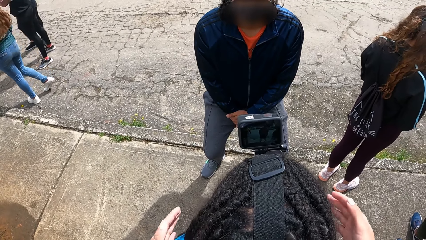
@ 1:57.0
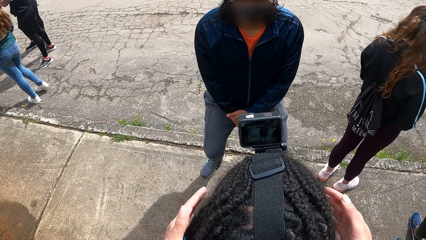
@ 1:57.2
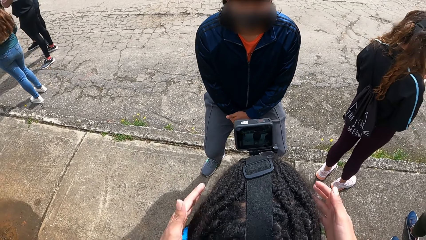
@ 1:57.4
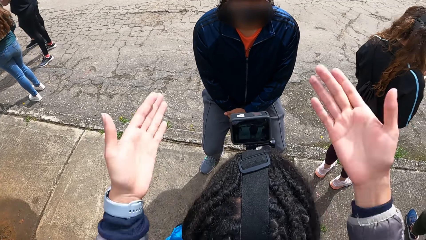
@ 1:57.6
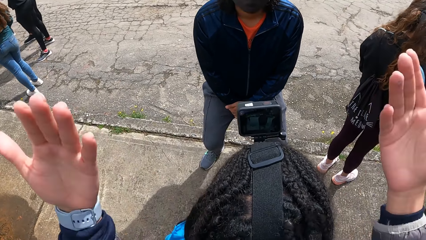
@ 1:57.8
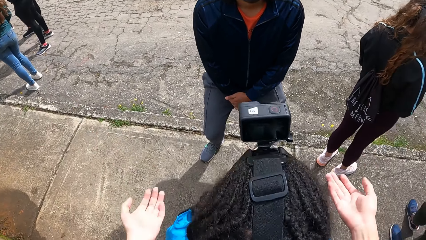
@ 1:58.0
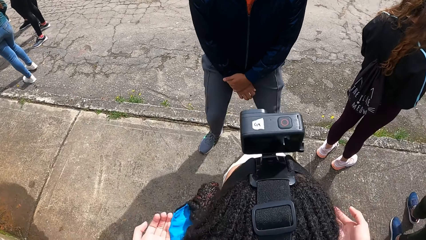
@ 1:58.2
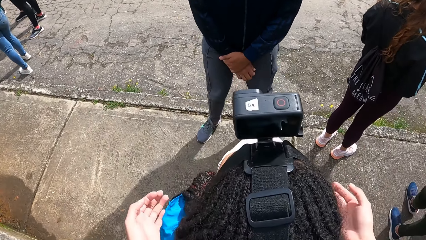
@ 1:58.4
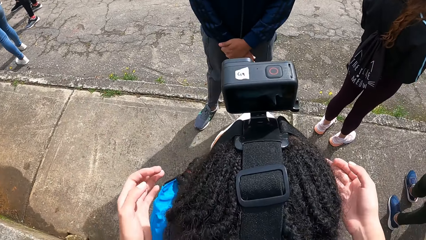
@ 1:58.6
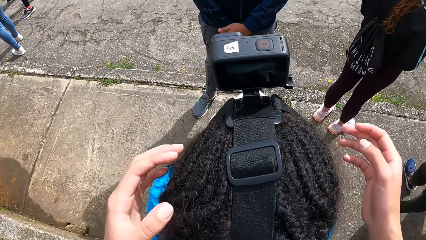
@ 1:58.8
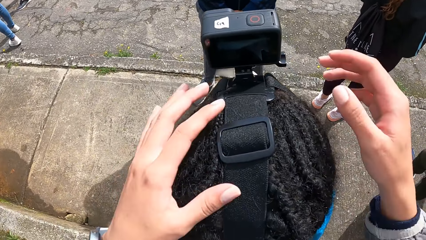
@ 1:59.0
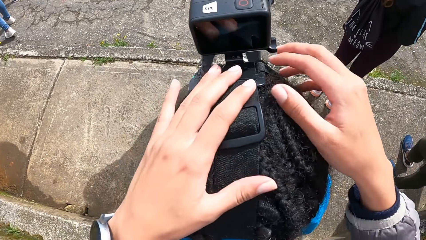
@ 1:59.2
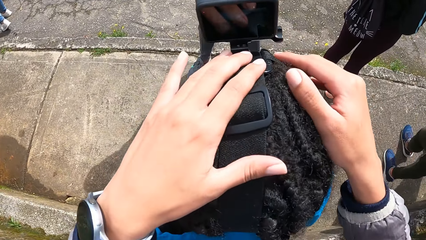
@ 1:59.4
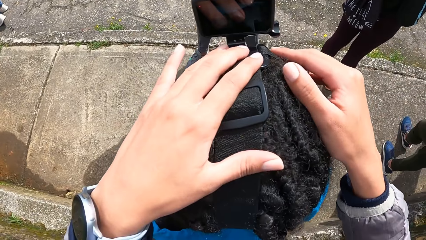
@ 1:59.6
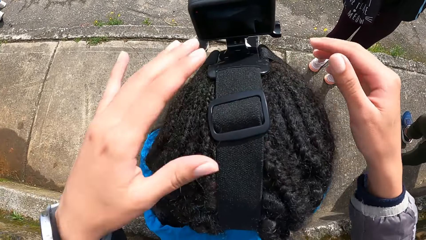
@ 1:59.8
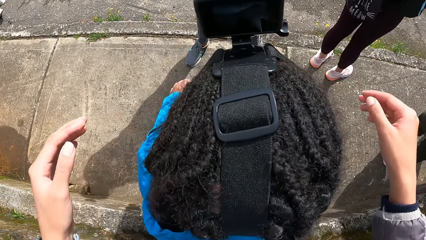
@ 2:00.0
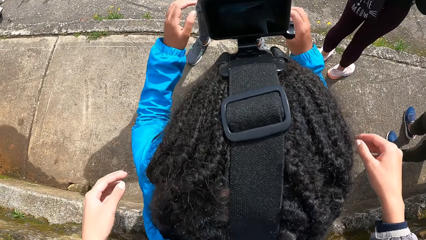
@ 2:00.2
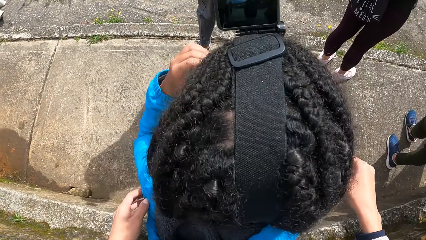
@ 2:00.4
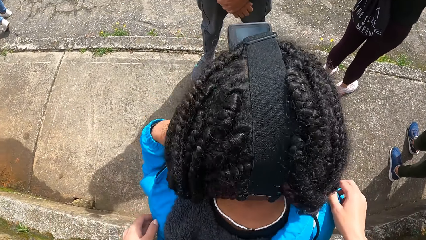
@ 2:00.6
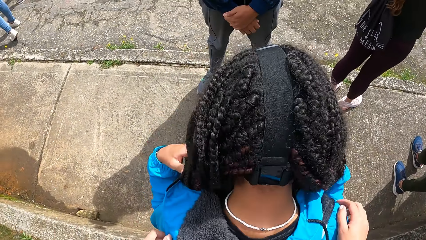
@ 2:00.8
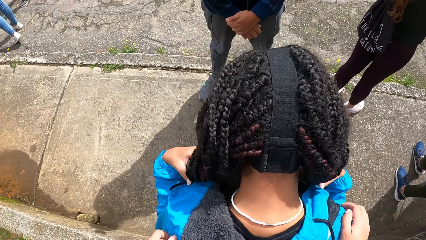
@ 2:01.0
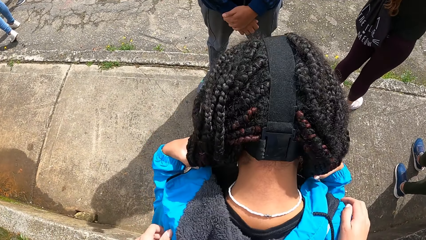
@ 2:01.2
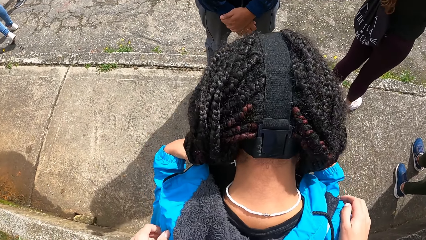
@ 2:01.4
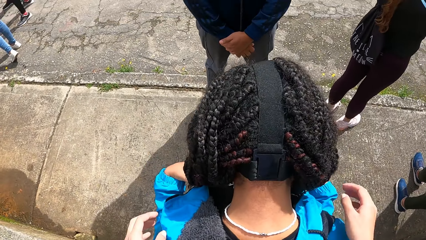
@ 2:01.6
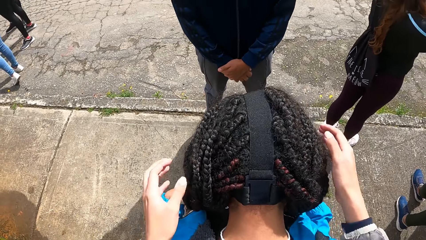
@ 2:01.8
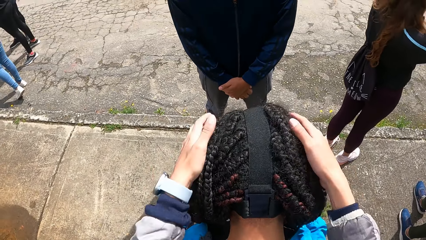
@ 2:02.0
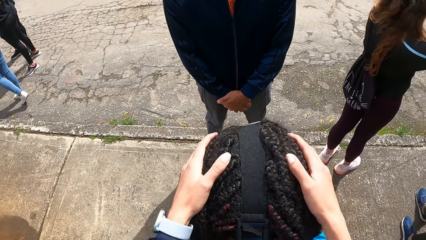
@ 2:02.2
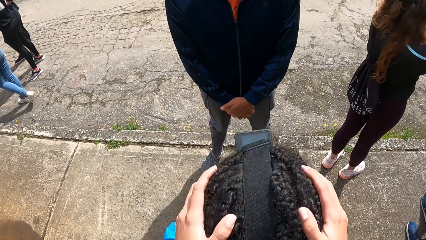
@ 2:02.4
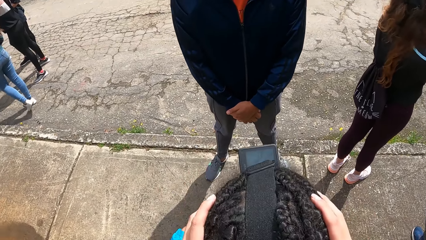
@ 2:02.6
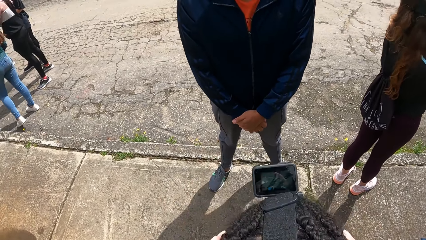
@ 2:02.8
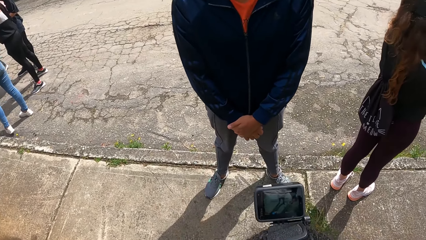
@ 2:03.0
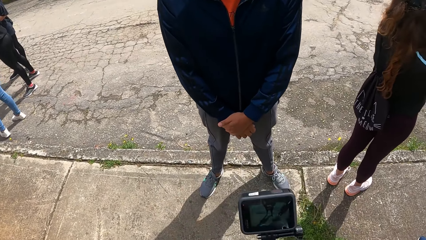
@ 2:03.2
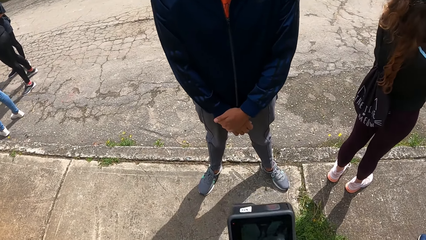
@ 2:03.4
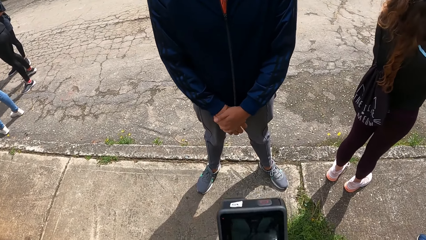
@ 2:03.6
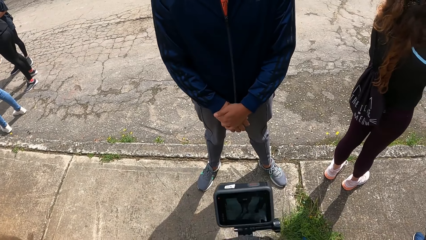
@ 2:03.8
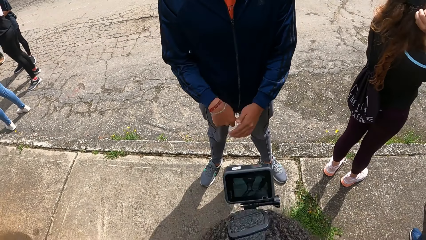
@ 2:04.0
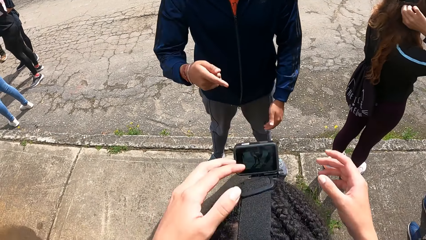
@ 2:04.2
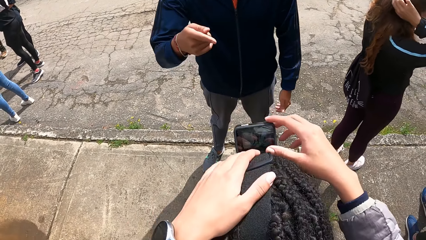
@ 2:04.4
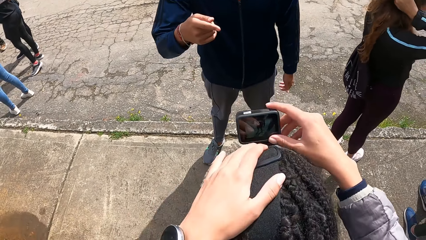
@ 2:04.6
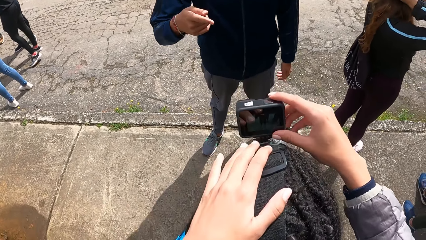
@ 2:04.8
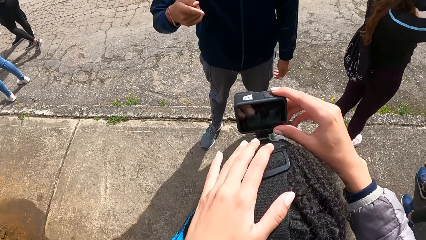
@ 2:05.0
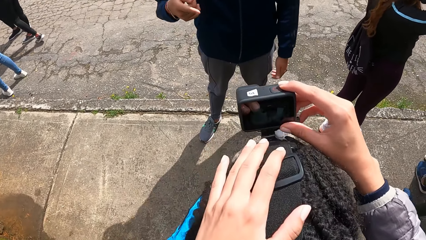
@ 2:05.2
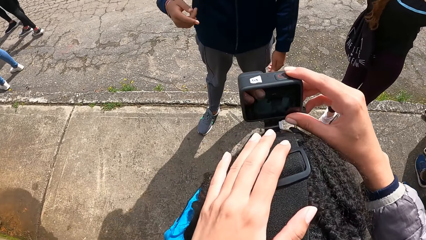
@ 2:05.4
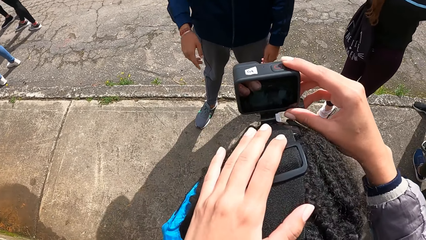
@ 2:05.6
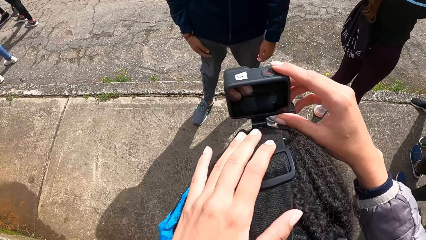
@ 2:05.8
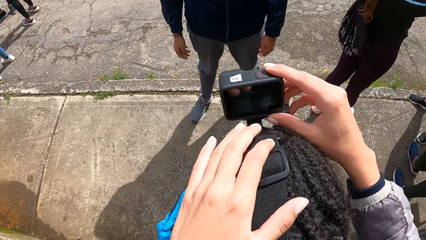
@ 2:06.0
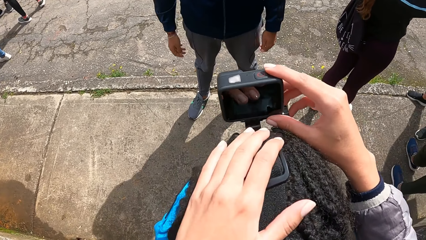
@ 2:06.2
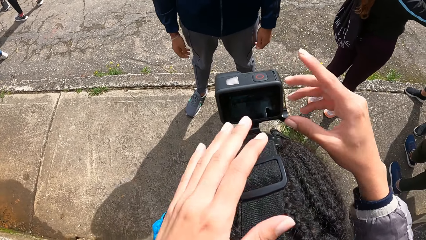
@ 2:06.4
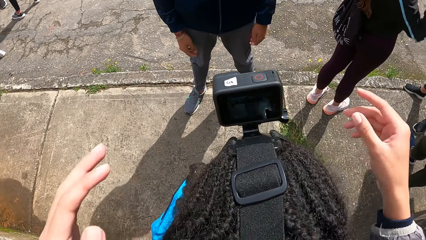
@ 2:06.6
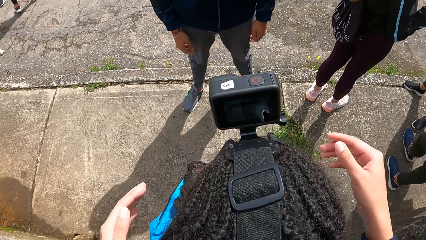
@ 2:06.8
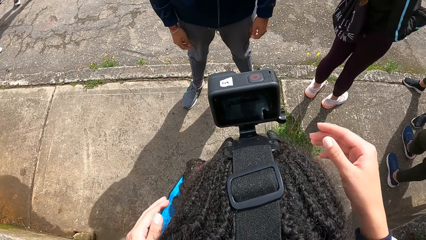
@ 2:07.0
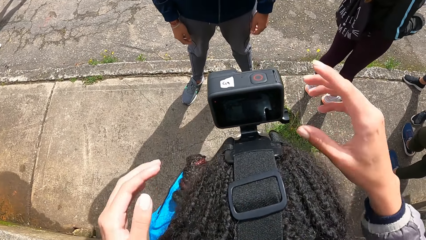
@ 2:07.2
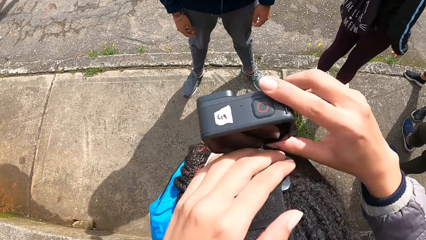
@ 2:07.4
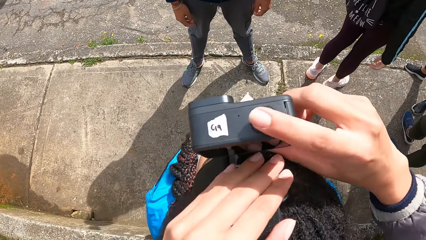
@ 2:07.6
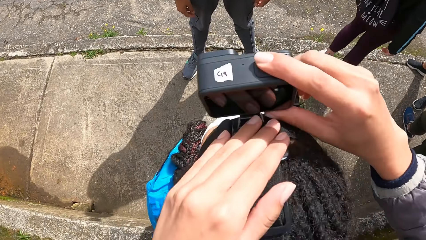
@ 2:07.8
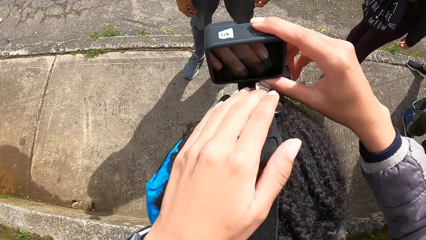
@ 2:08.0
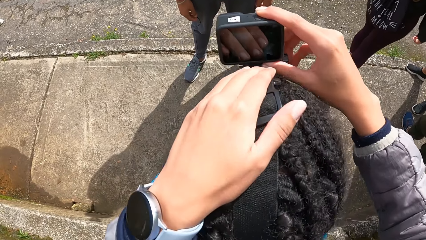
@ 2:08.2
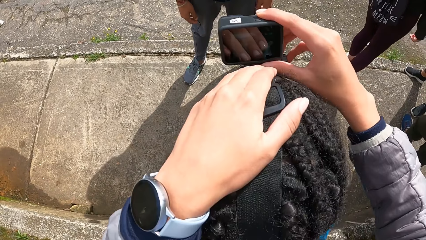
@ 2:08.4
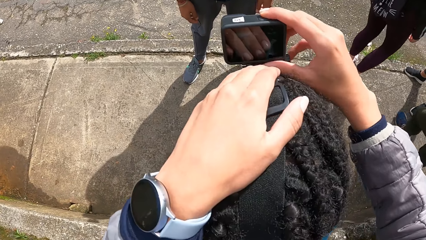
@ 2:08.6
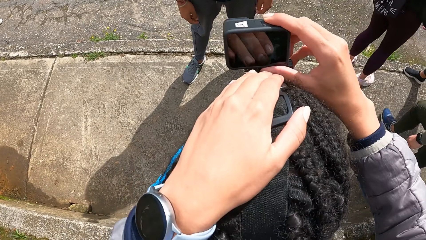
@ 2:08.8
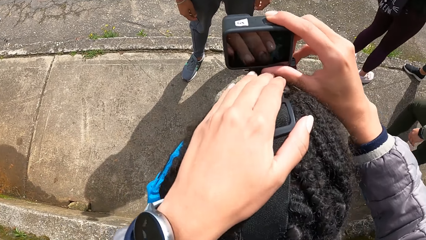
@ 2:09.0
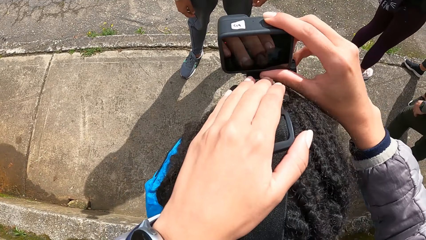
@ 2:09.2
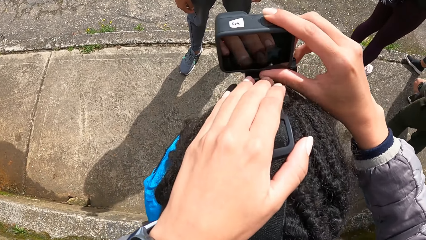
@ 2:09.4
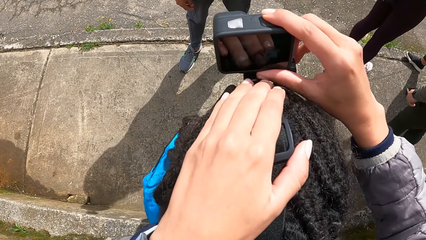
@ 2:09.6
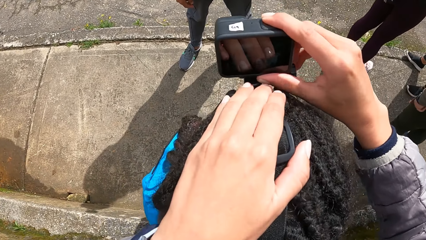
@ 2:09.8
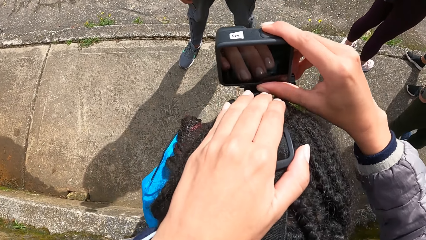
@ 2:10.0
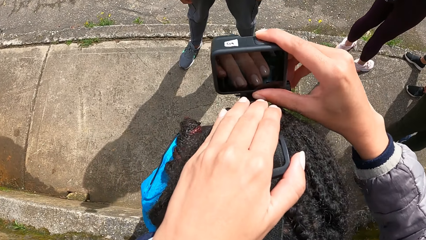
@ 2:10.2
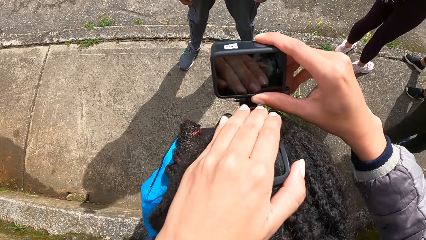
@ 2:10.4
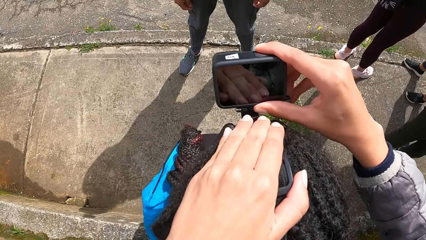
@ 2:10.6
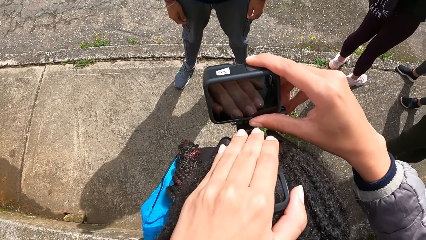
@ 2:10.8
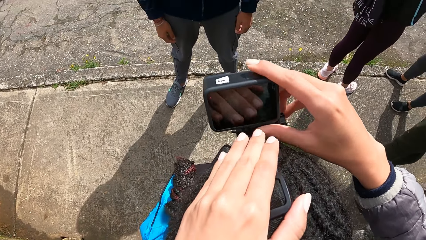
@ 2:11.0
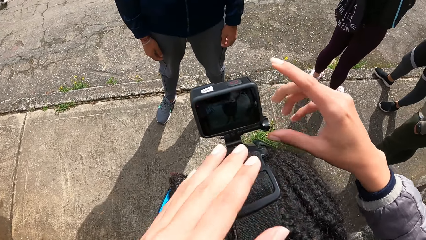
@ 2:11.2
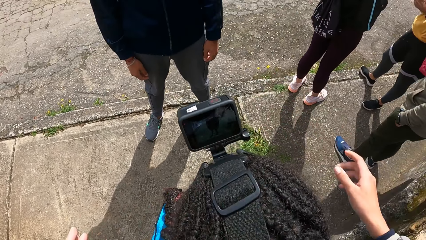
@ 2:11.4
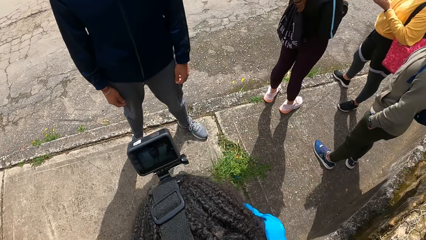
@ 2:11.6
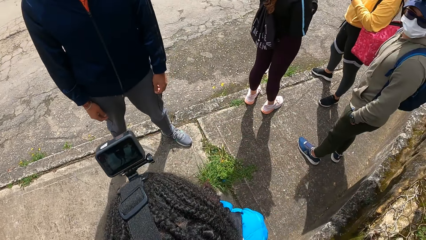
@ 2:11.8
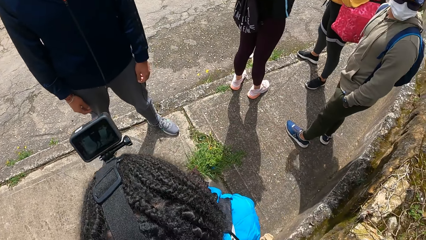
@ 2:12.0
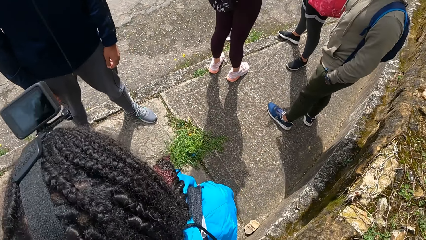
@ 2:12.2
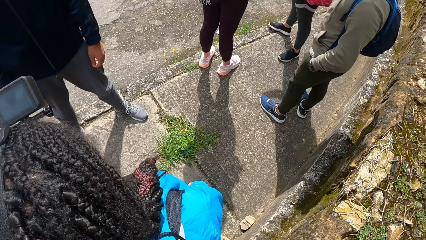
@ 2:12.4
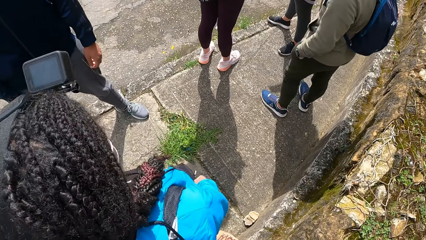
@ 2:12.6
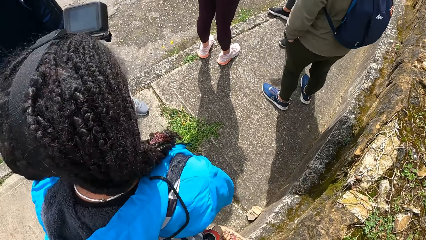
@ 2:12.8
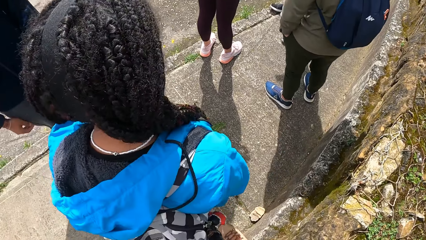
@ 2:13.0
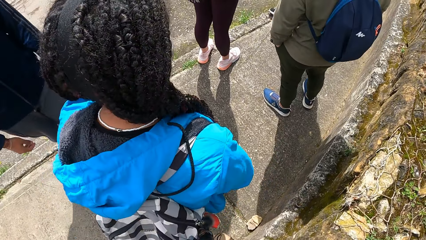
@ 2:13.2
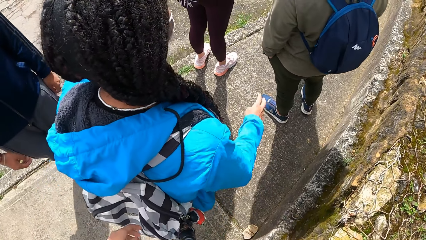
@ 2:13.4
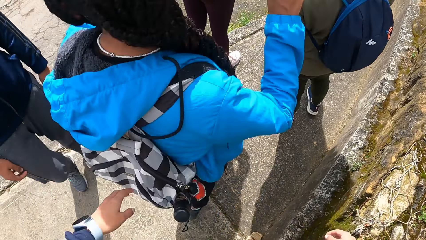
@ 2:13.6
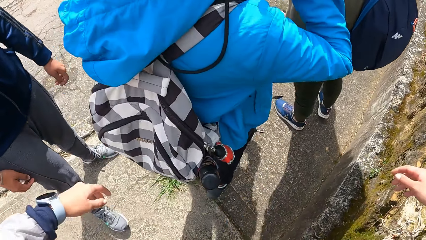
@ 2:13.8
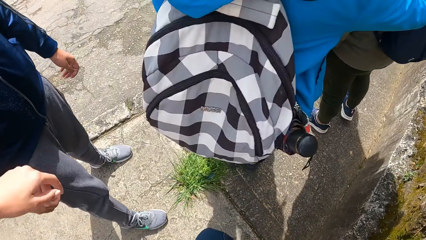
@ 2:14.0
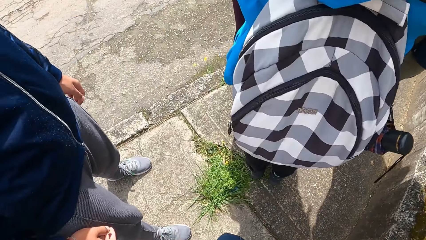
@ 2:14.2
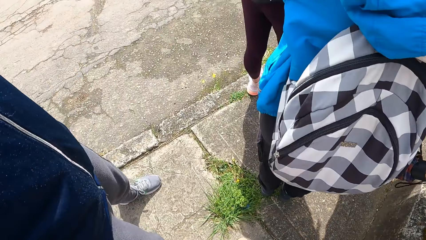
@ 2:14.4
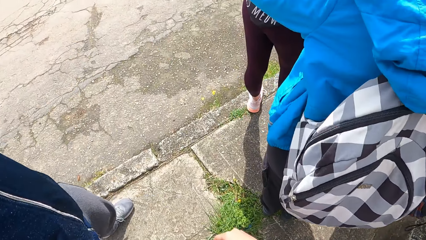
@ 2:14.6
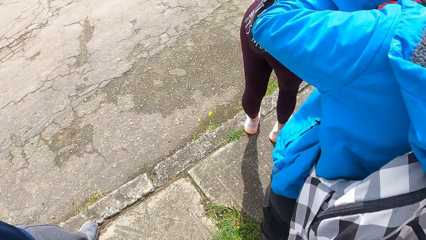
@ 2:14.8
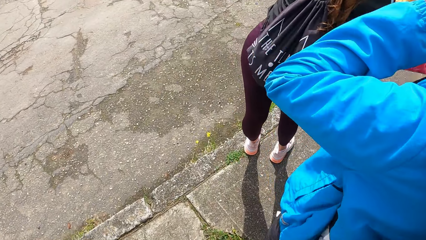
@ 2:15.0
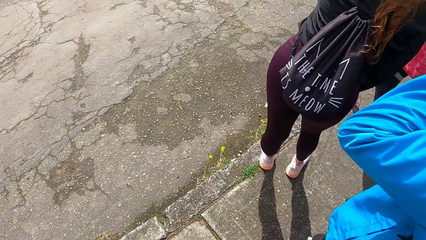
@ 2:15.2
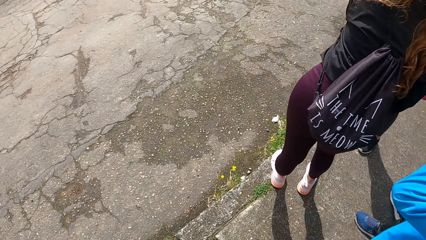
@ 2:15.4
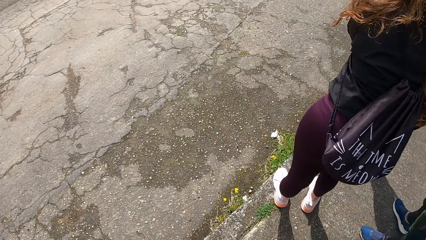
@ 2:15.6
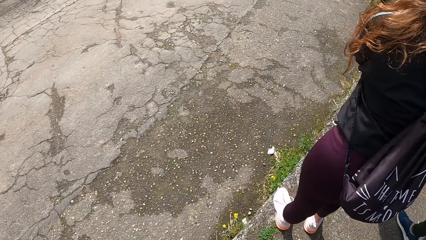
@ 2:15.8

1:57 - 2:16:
The camera wearer adjusts the camera on the woman's head with both hands. The woman walks. The camera wearer gets down from the pavement.
